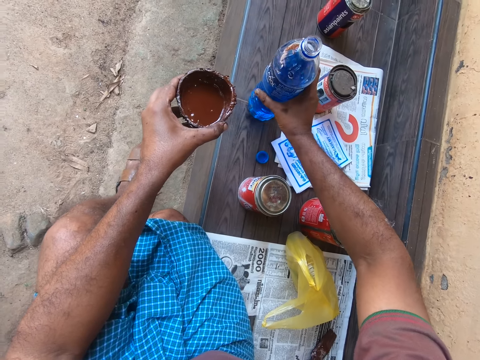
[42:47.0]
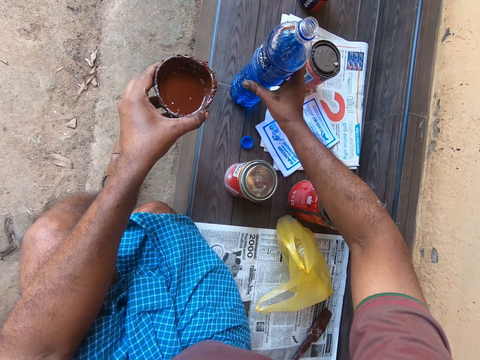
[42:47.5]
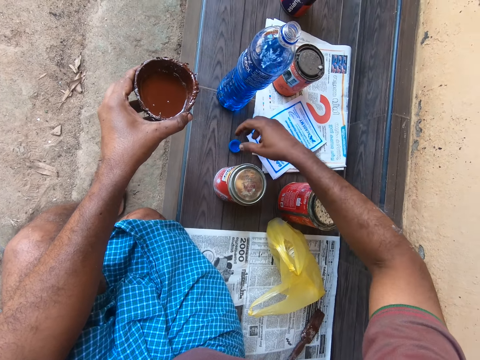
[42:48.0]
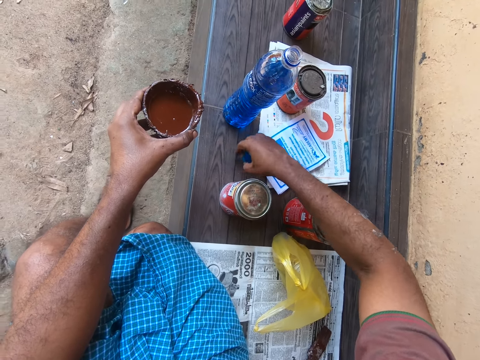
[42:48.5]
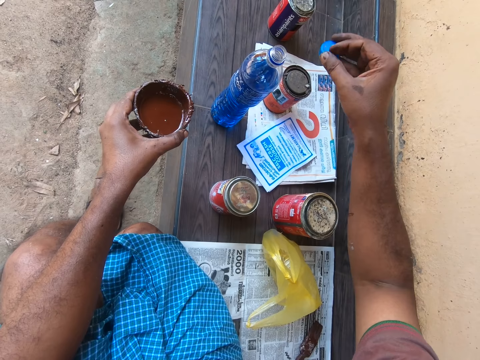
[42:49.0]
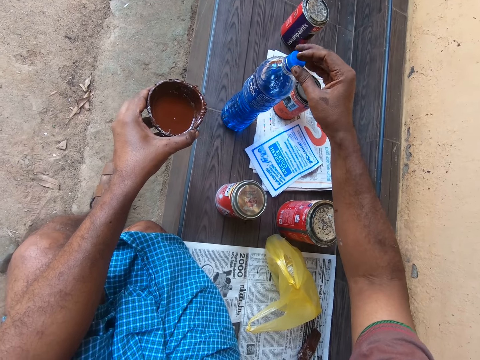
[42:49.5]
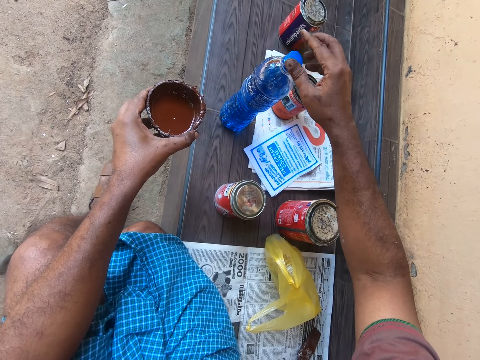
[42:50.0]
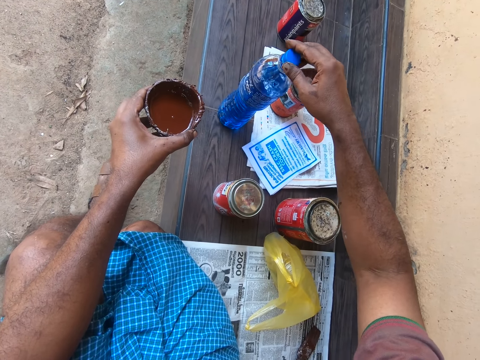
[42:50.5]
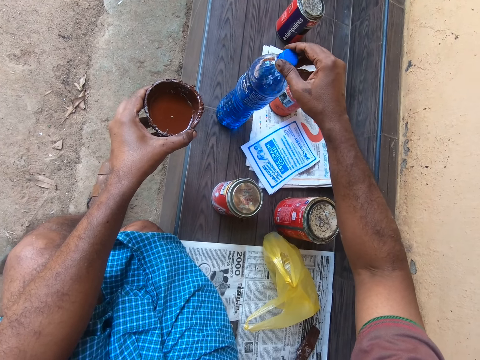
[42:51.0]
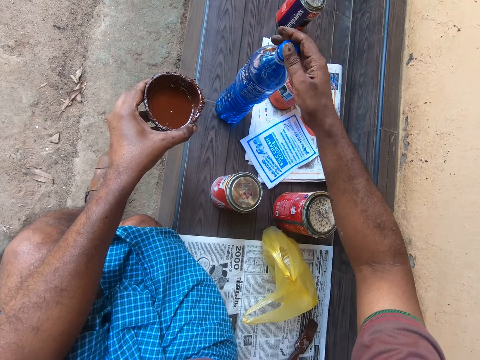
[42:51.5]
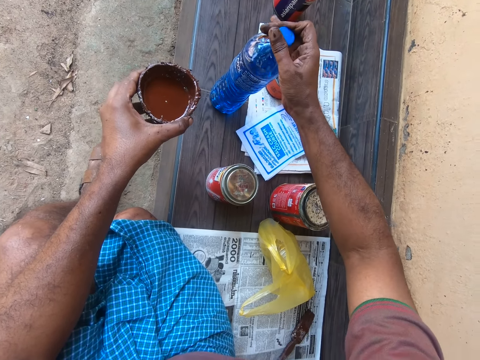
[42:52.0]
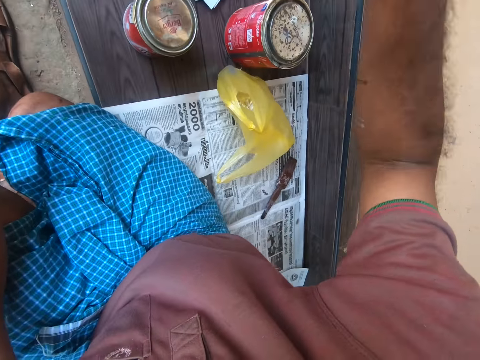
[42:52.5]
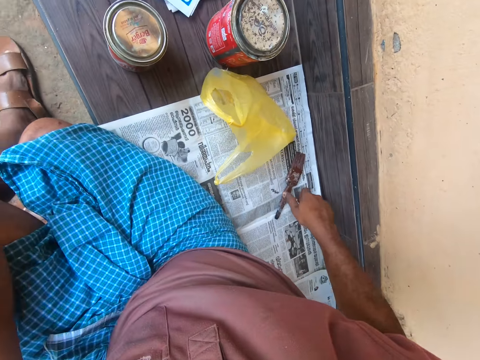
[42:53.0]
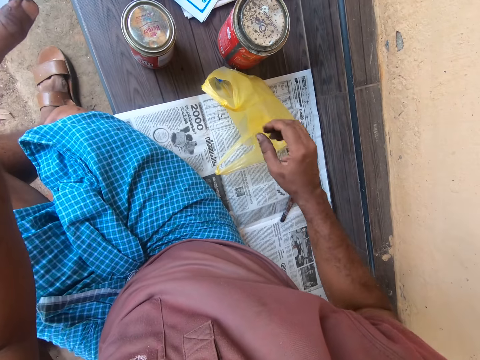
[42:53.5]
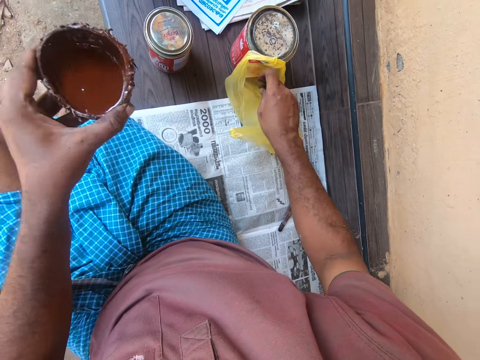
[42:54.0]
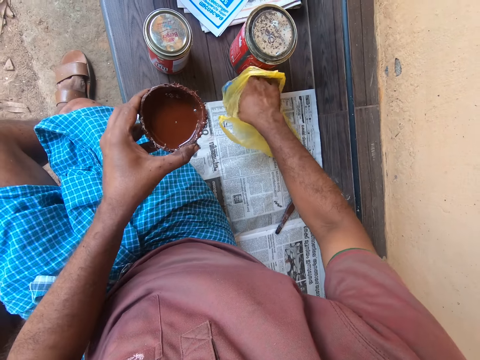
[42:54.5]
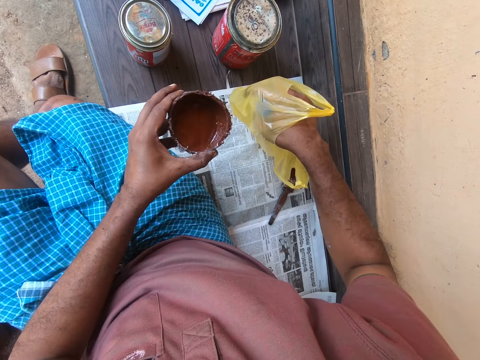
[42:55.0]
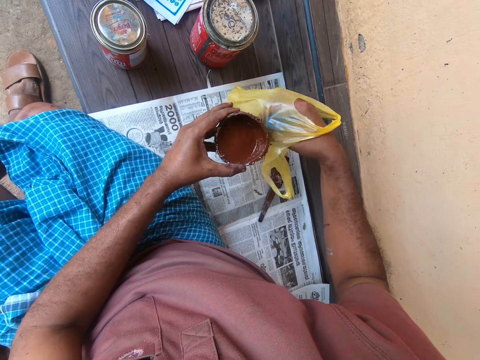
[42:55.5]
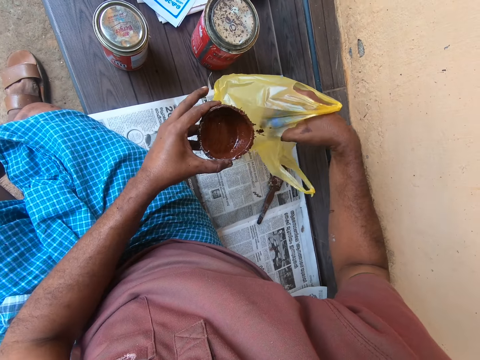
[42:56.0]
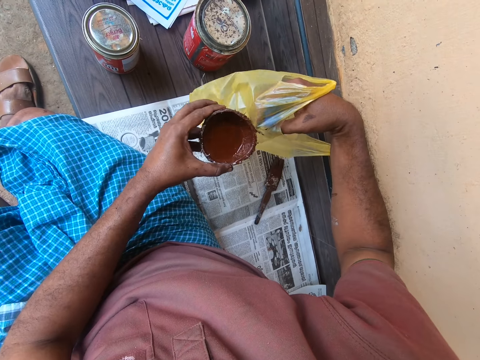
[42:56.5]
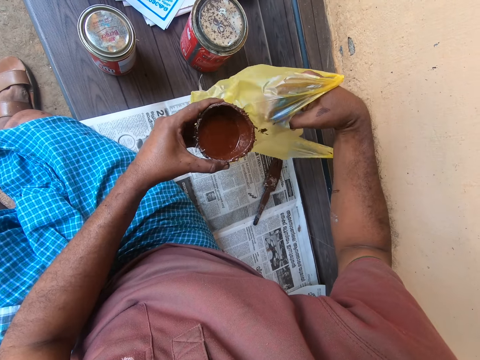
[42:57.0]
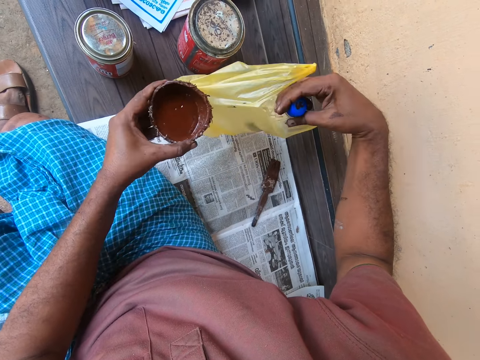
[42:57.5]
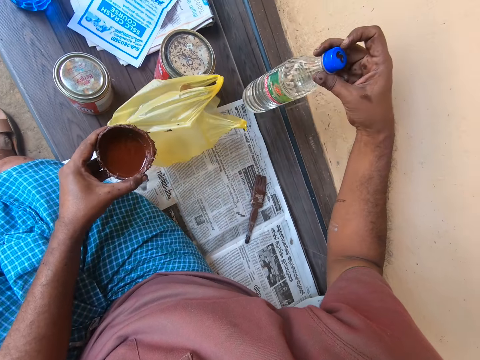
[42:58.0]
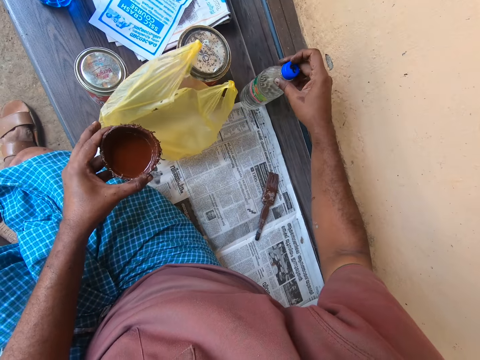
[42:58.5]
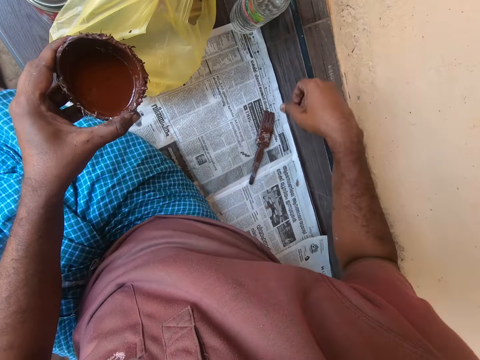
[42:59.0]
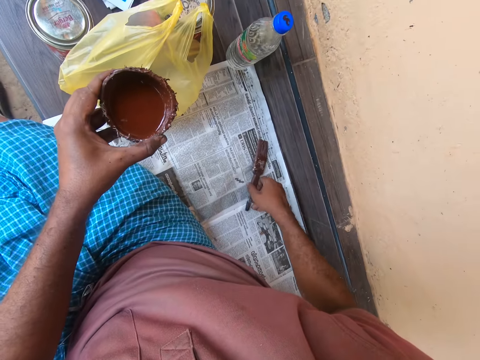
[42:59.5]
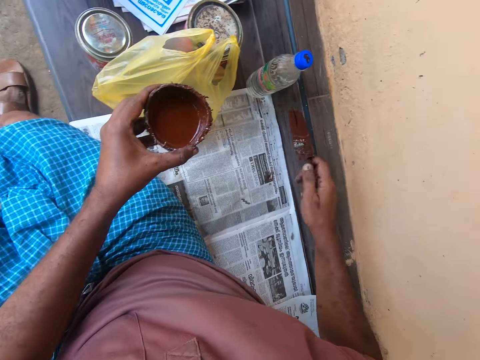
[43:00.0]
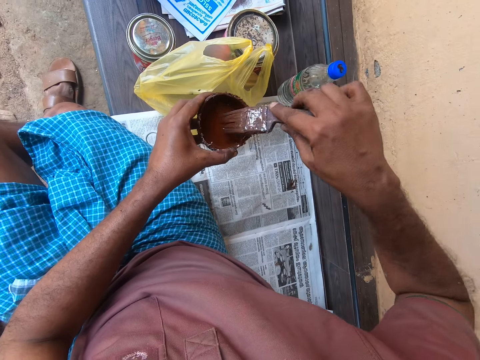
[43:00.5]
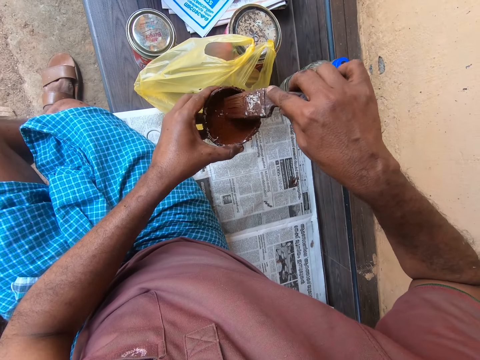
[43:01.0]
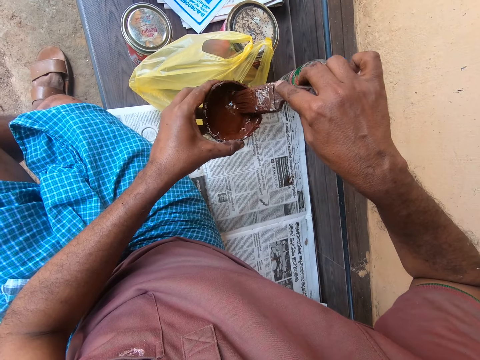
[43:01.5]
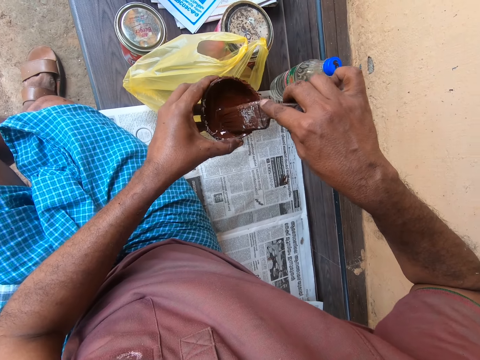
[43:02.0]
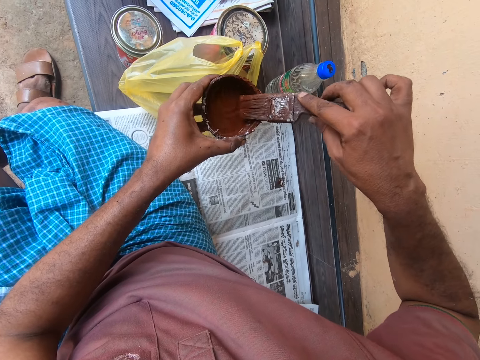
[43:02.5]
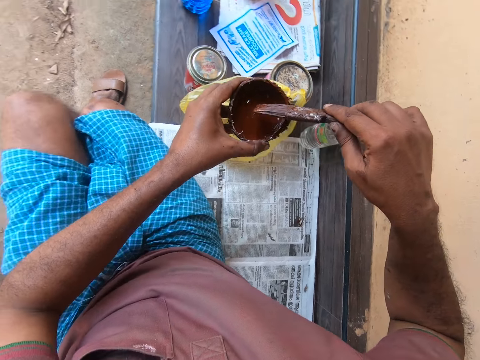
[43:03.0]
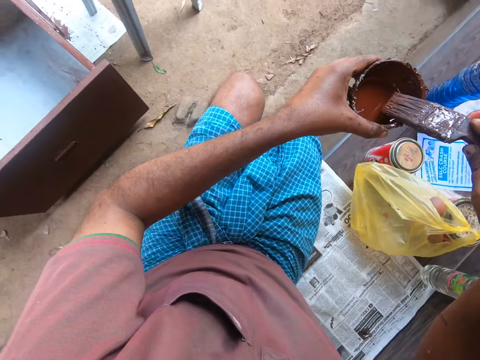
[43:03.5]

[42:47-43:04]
The camera wearer places the bottle of water with his right hand on the tiled platform. He picks up the cover of the bottle of water from the tiled platform. He covers the bottle of water. He reaches for the paint brush with his hand and inserts his hand in the paper bag. He picks up another bottle of paint thinner from a polythene bag on the paper on the tiled platform. He holds the paper bag with both his hands and pulls on the bottle with his hand. He places the bottle of thinner on the tiled platform. He picks up the brush on the paper on the tiled platform with his right hand. He mixes the paint in the cup he has in his left hand with the brush in his right hand. He wipes the bristles of the paint brush on the coconut shell.

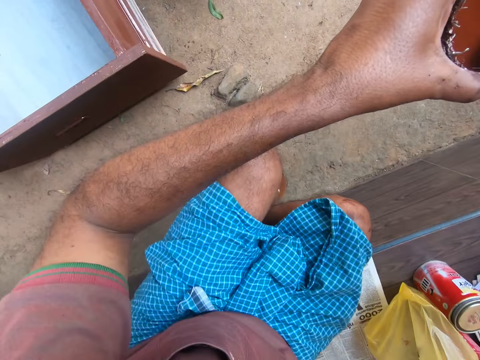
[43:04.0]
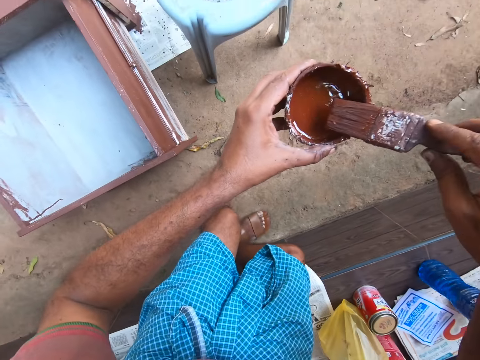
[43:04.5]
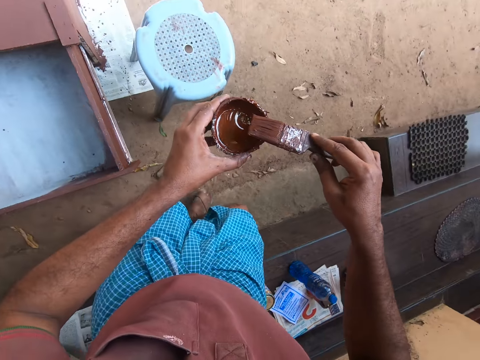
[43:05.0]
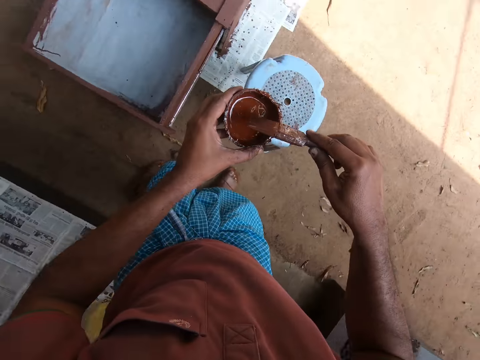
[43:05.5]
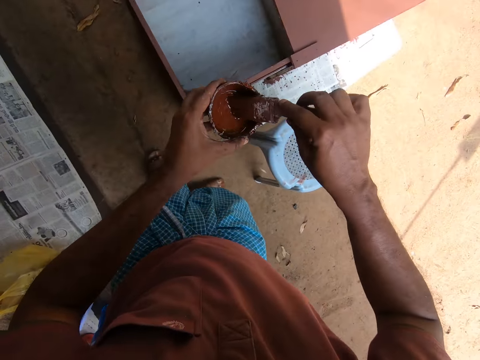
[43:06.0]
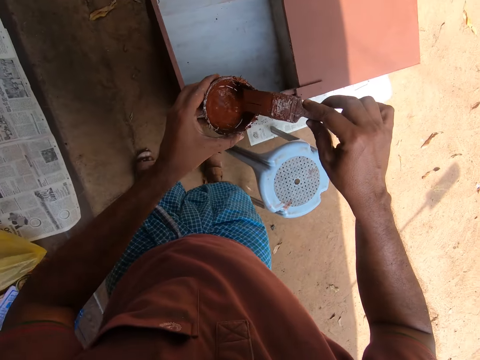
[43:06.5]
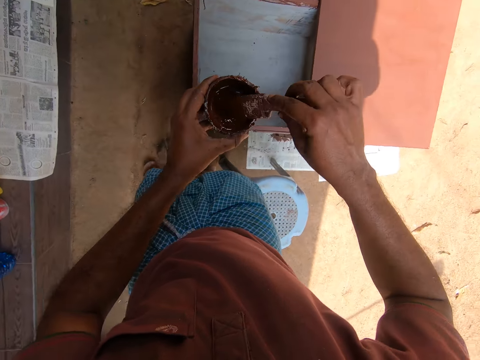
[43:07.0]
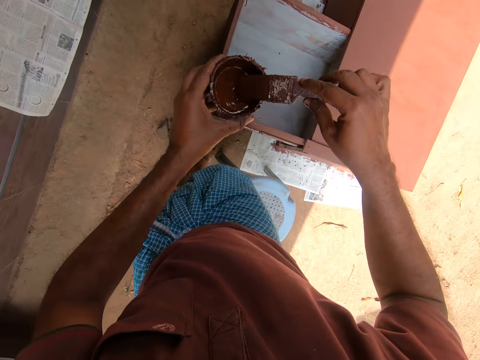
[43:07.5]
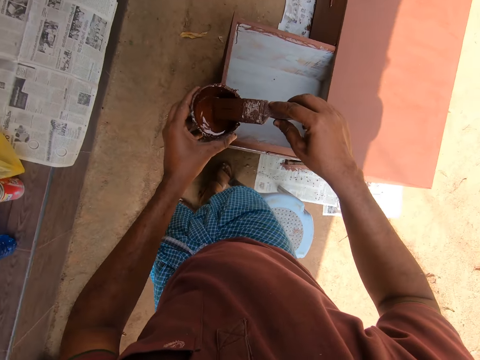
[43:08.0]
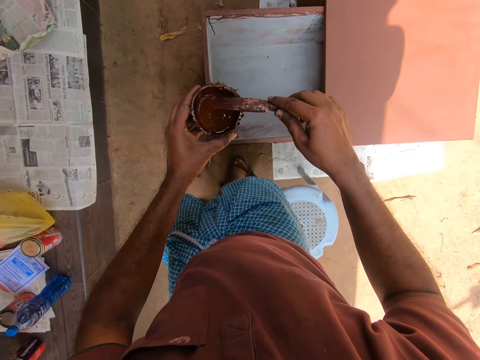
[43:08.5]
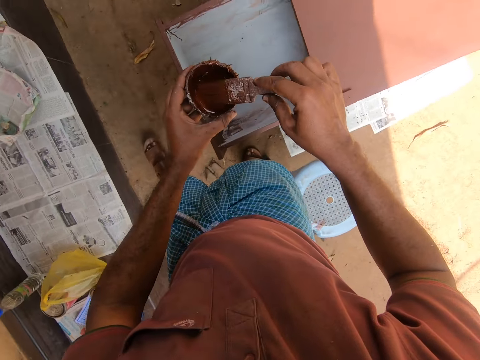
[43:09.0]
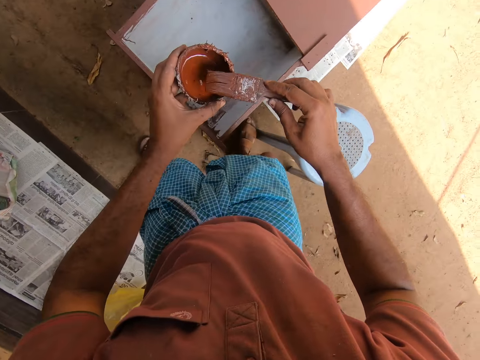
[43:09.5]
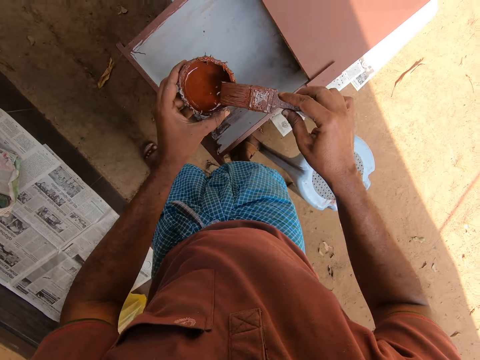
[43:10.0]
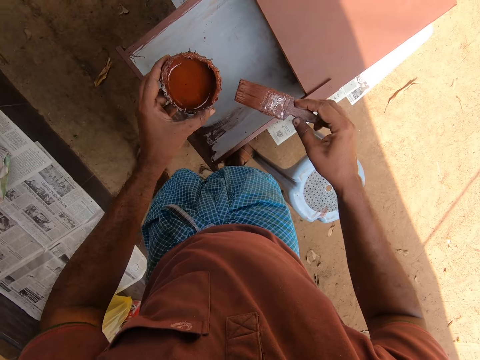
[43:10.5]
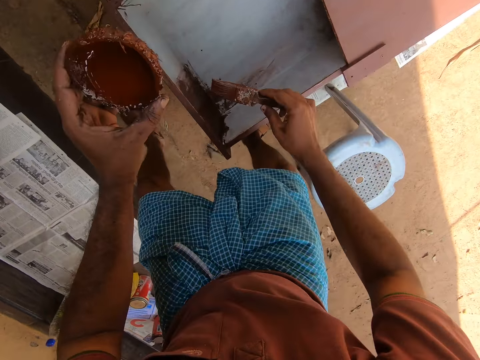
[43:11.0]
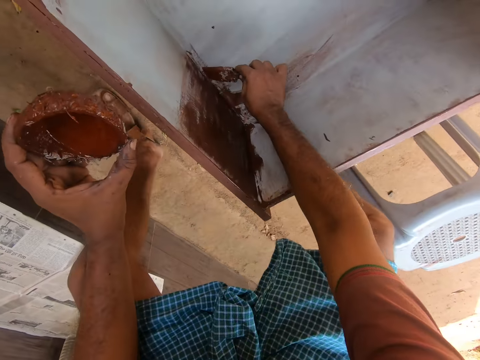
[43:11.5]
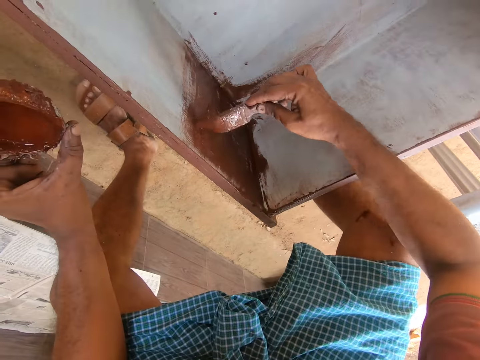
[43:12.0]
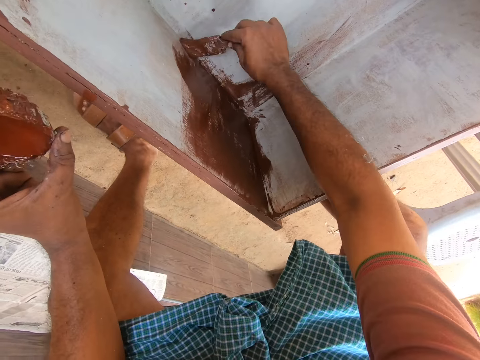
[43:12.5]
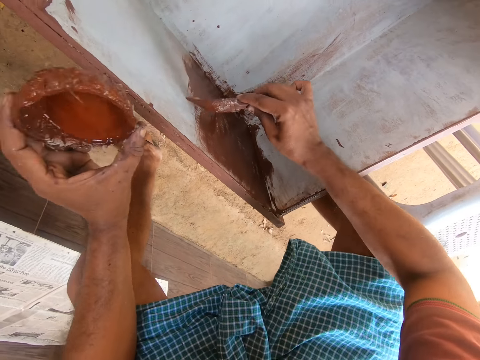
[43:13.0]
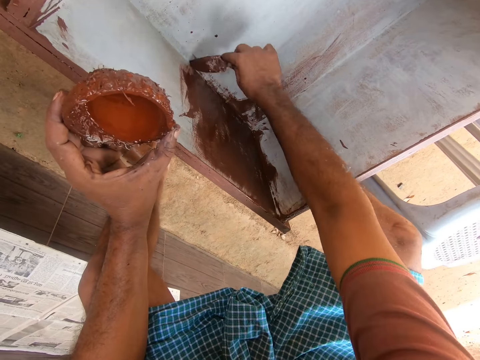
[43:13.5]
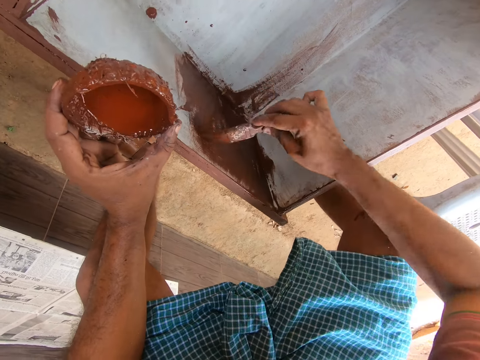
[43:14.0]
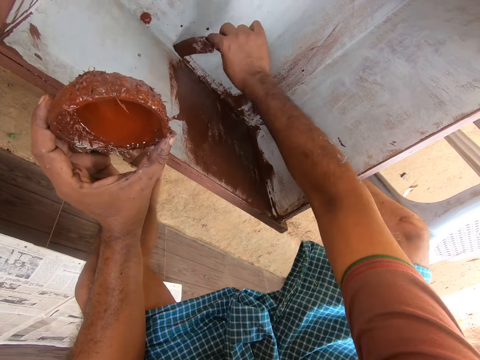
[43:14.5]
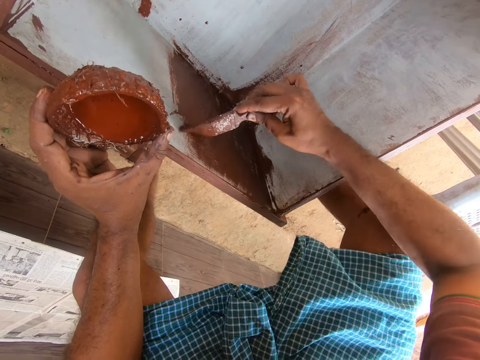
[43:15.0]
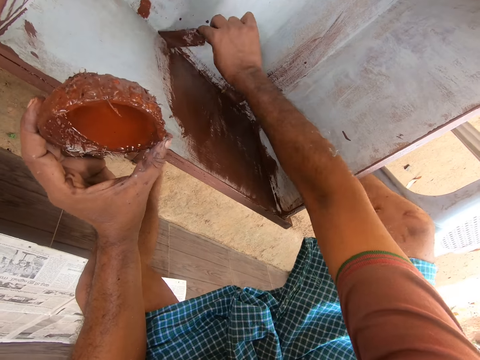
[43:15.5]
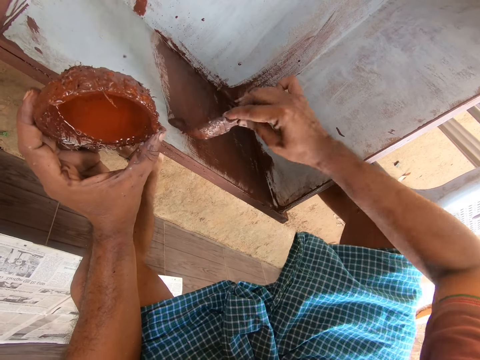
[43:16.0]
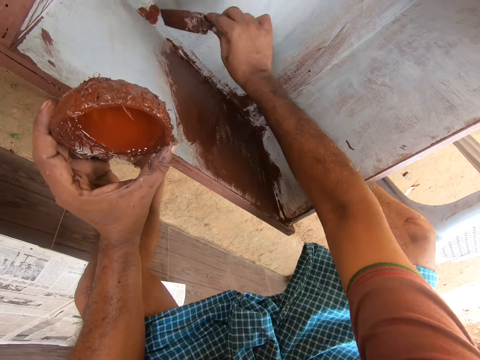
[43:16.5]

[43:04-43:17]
The camera wearer stands up. He takes paint with the brush in his right hand from the cup in his left hand. He moves towards the stool. He bends towards the drawer. He paints the inner part of the drawer with the brush in his right hand.
